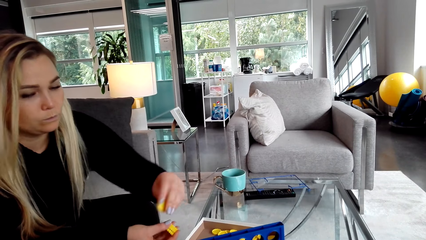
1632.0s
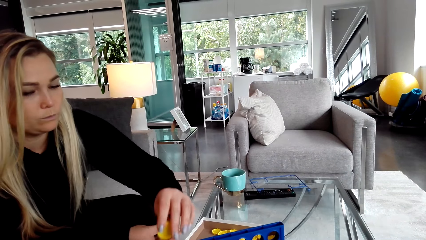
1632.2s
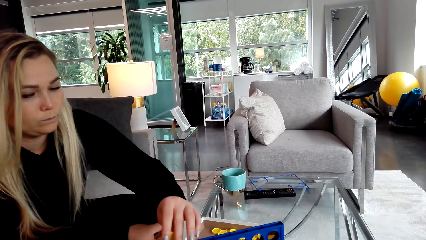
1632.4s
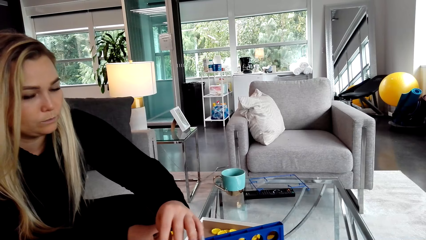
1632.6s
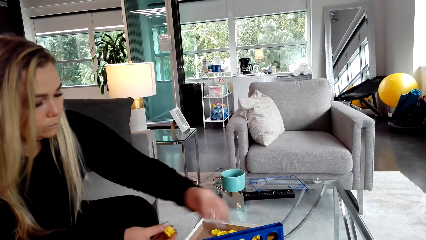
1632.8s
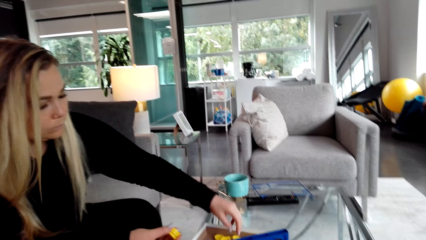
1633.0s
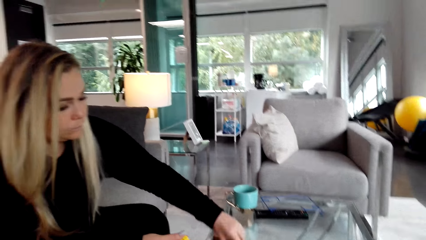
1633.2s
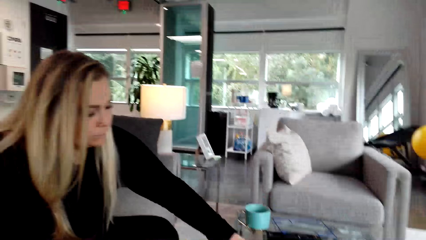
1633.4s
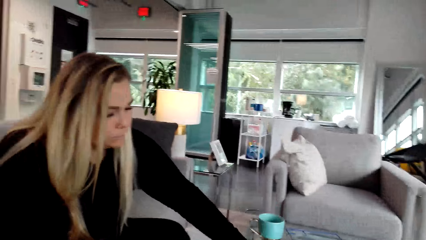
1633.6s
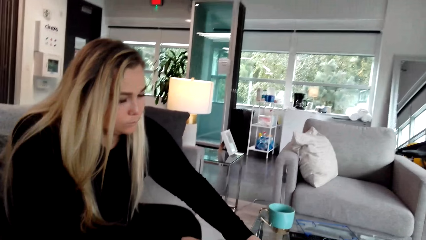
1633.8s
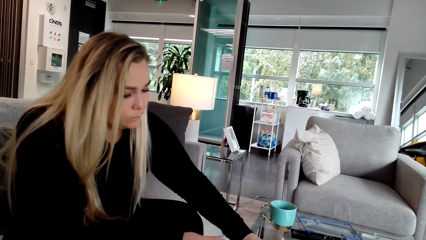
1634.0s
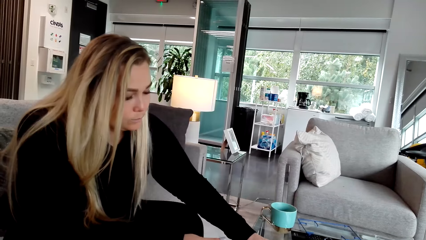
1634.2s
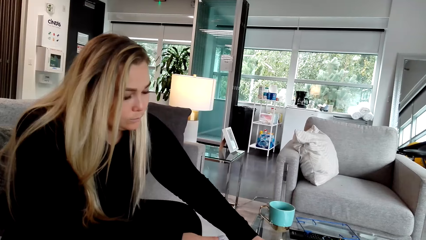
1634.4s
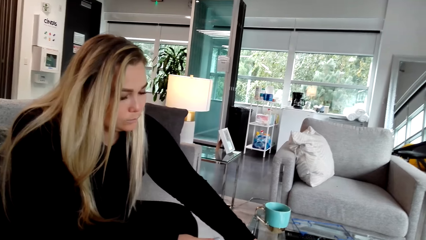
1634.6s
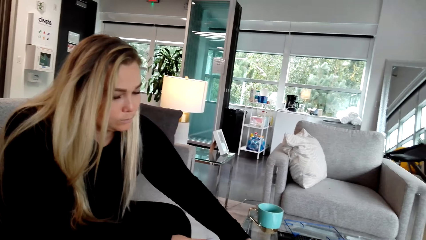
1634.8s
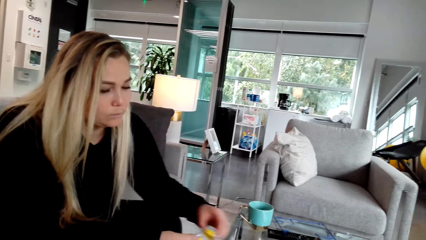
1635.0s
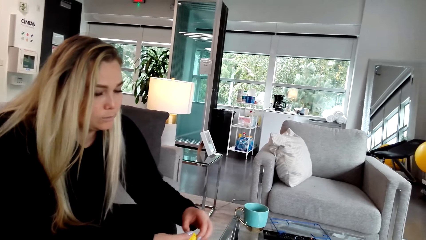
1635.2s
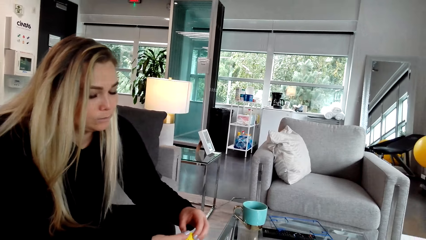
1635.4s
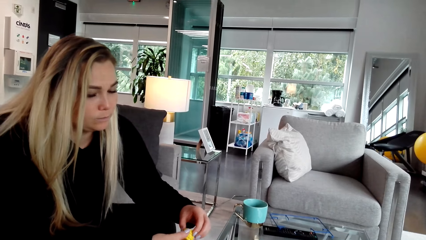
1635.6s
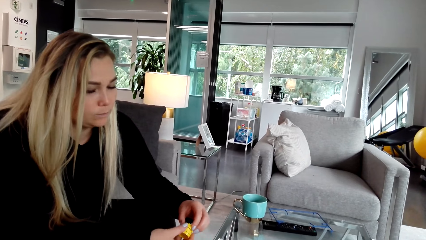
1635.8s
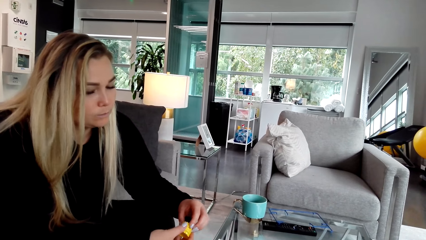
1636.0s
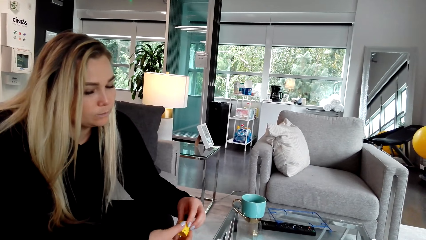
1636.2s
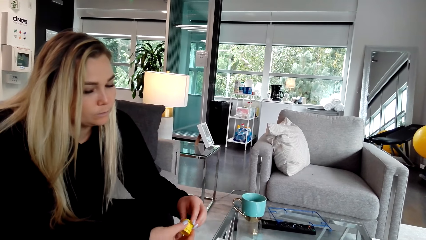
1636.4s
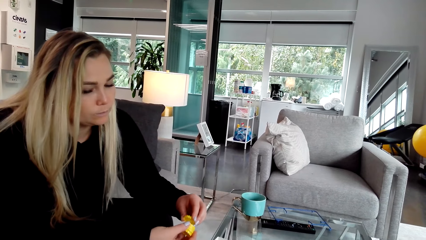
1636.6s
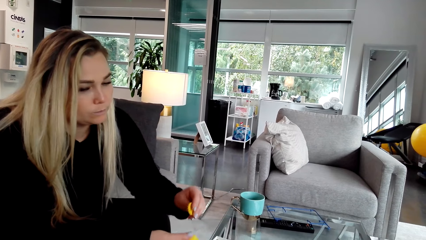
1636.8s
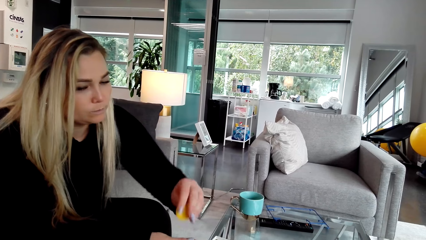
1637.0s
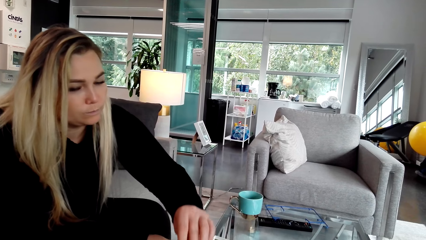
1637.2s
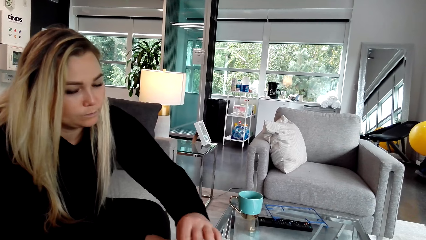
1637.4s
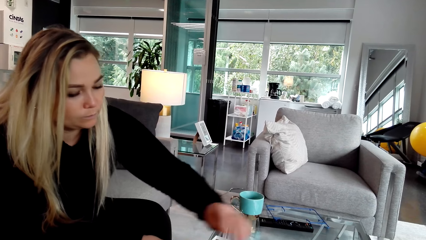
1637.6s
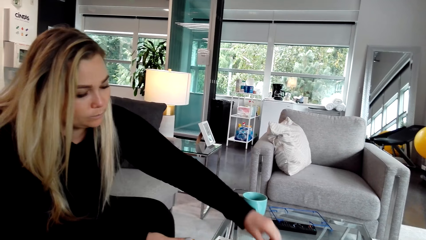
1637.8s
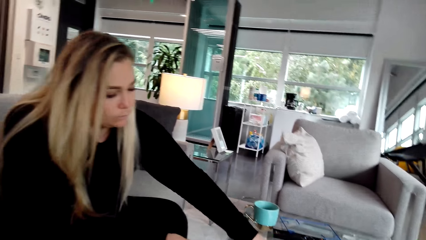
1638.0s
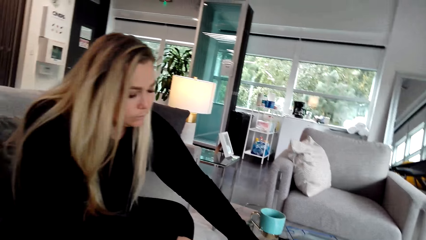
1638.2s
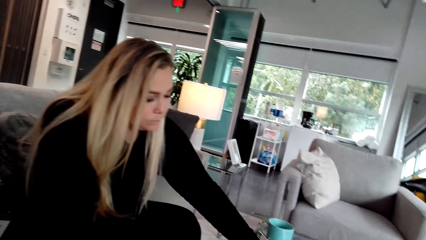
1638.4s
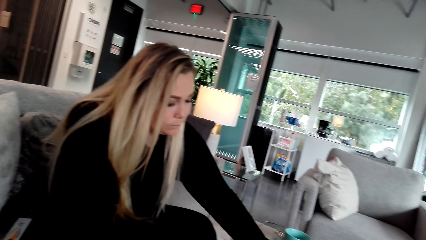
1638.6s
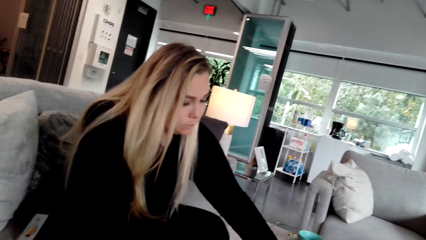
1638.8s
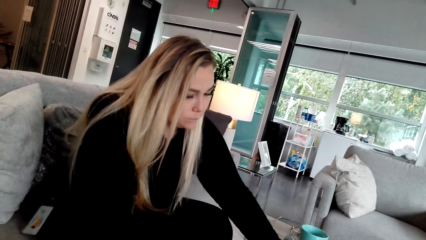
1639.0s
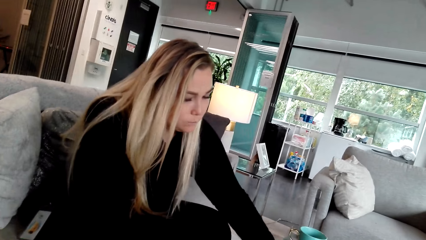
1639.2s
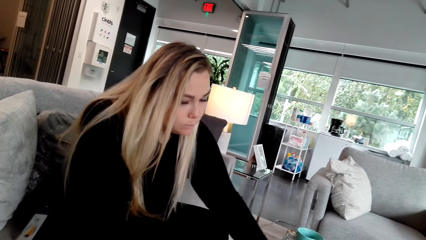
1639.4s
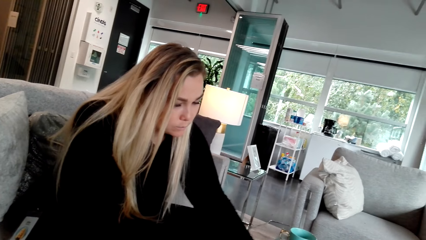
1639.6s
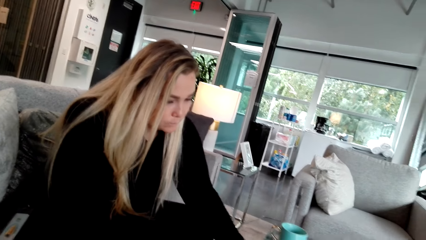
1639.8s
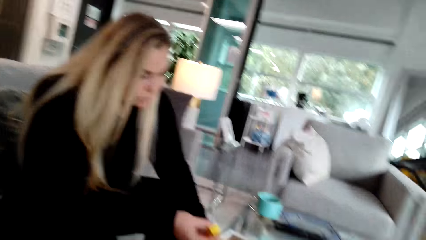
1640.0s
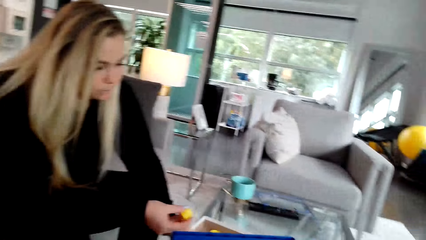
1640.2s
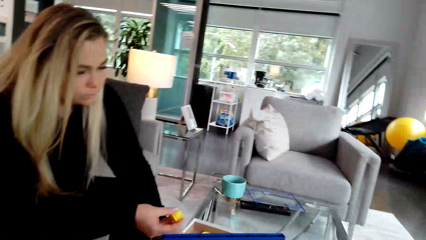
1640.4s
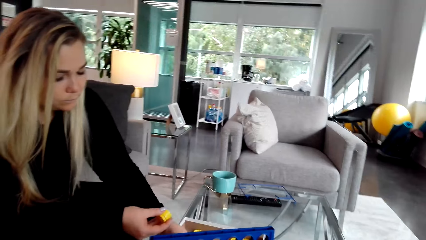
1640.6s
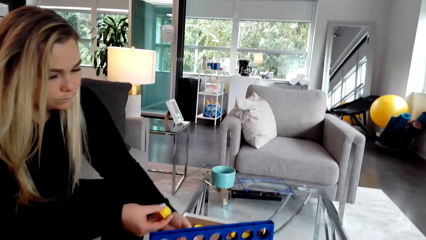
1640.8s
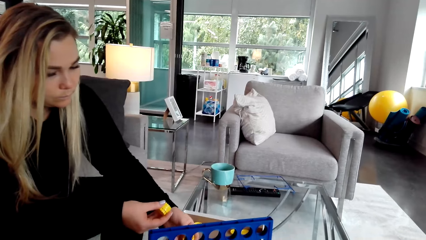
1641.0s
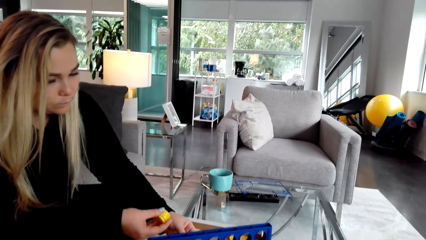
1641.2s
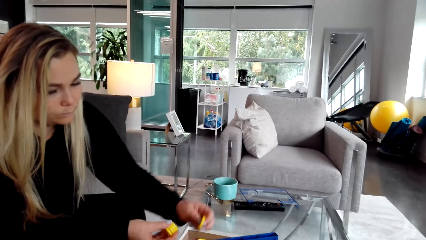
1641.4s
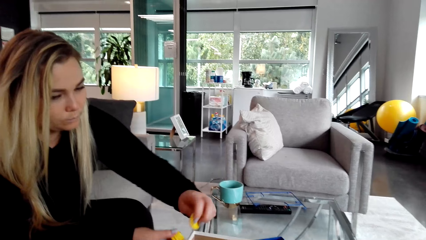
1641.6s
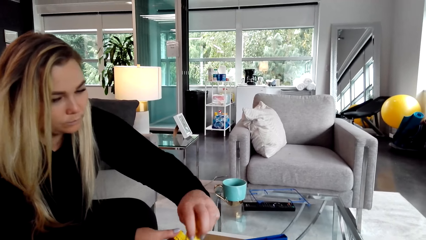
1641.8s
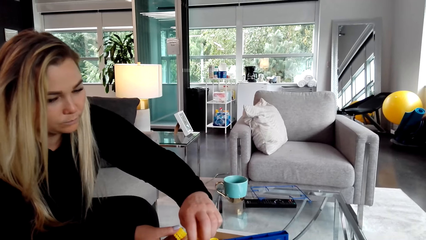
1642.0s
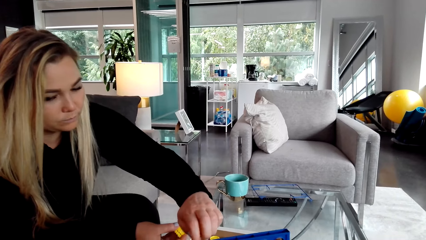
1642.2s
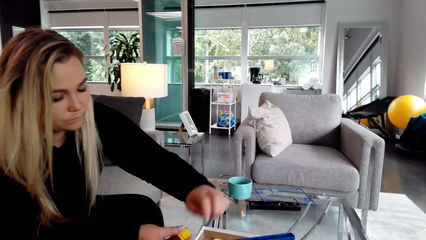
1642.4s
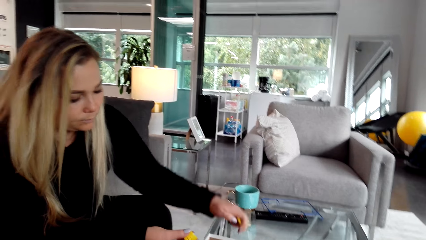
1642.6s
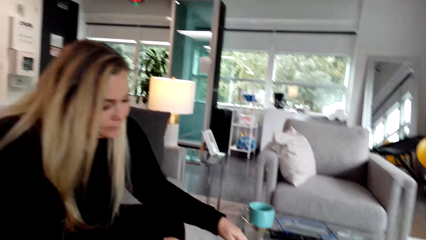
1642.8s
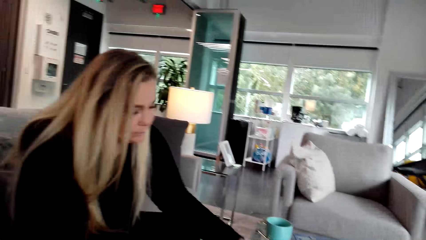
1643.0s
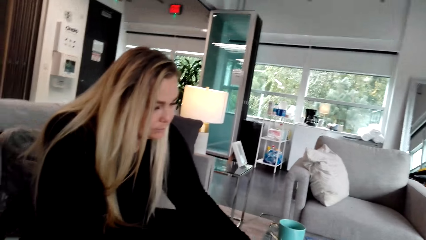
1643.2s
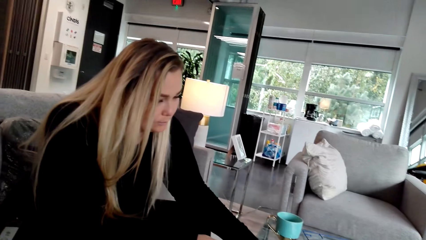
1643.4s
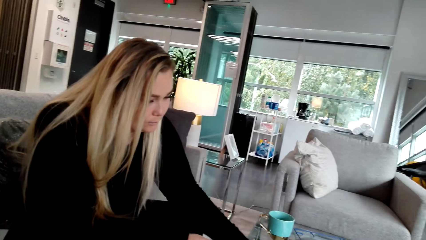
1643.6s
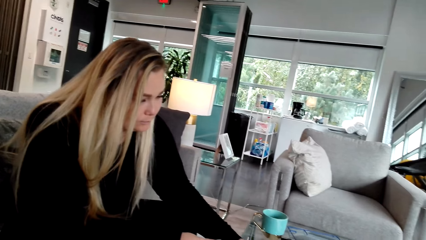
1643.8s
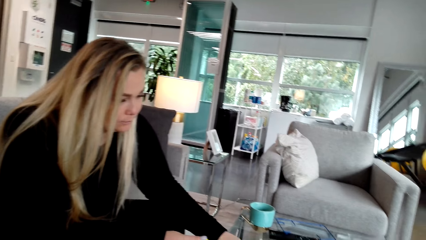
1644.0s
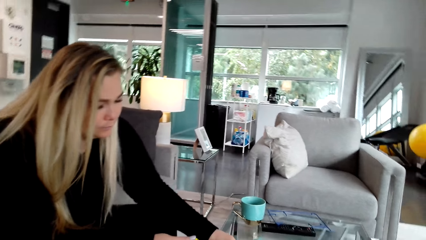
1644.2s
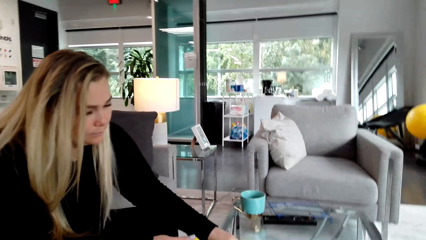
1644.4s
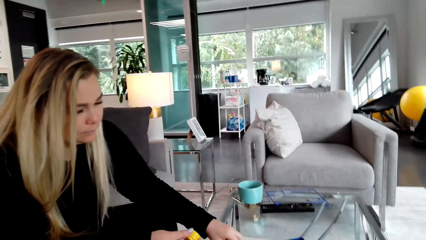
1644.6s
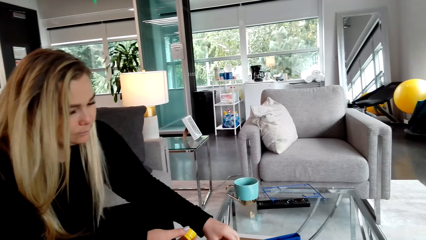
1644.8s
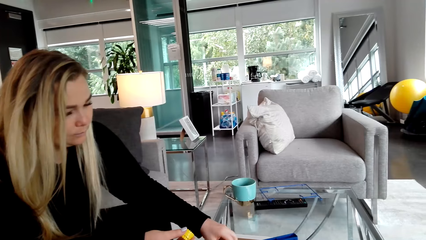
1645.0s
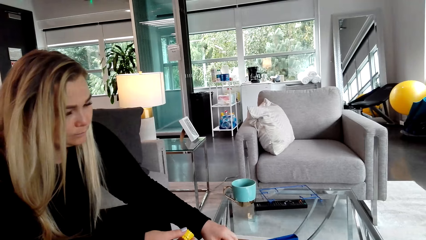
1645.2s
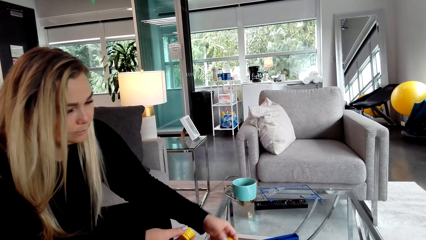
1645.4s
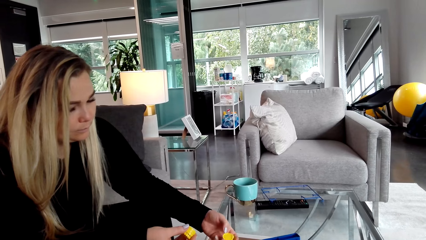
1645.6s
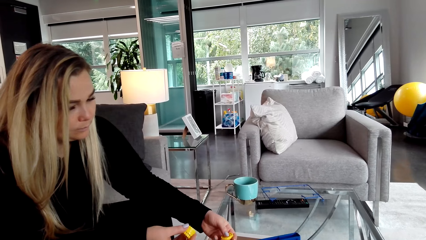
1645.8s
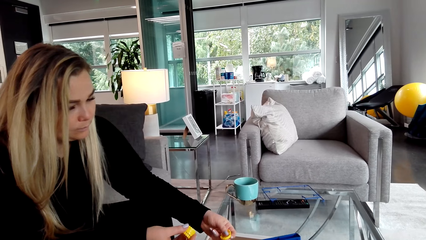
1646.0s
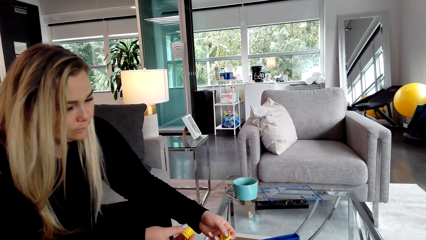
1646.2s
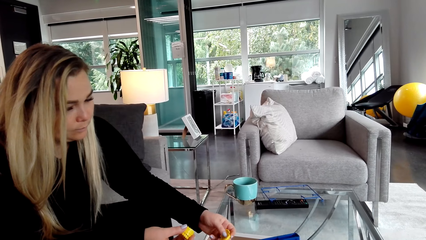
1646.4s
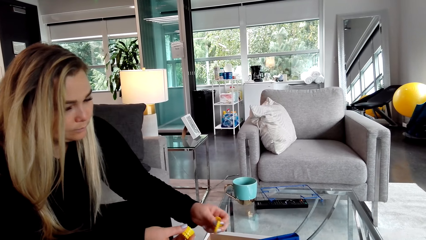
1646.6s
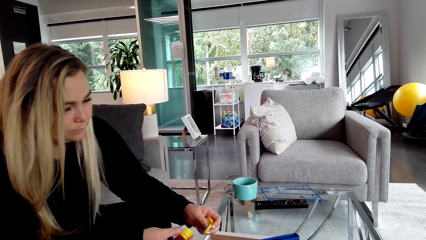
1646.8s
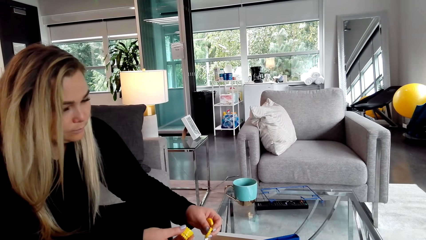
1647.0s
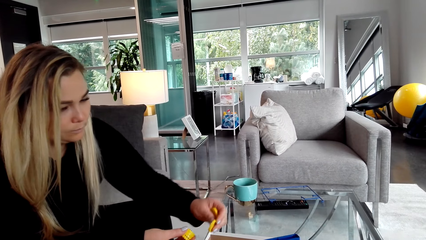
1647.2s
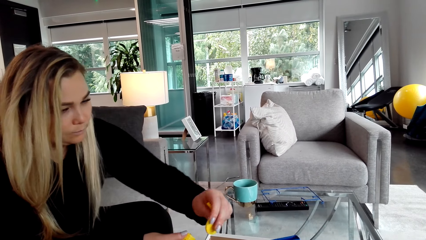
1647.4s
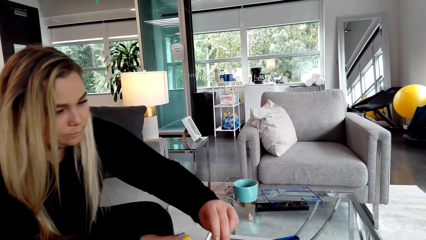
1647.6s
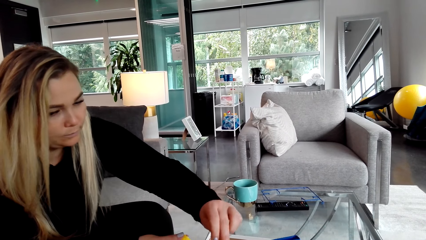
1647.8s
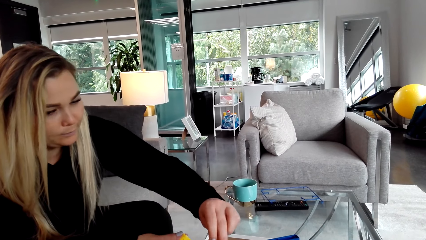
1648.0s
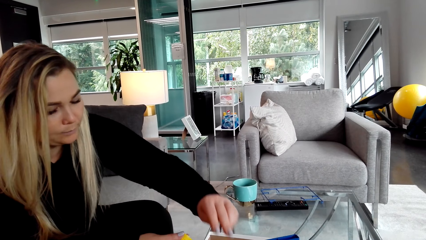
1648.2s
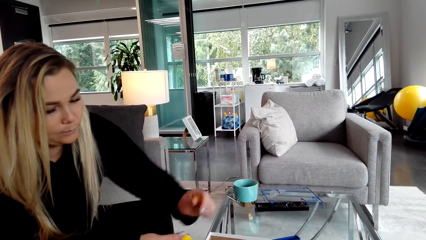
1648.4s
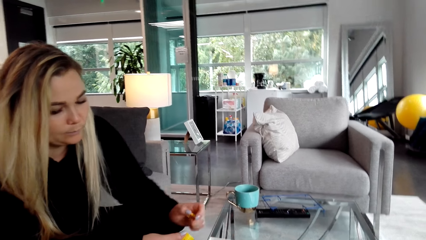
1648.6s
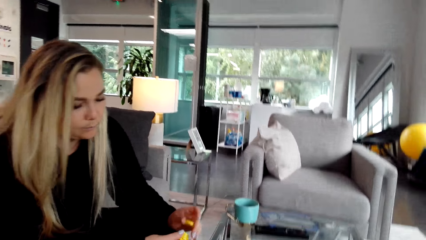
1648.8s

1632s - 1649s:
A woman places a lid in a crate. She picks up the lid. She picks up a bottle cap, puts the bottle cap in something, picks up the bottle caps and puts the bottle caps in something. The camera wearer looks around the room.
